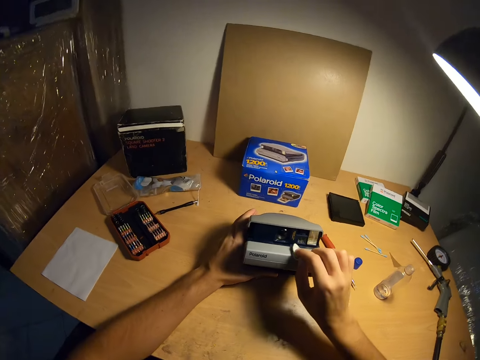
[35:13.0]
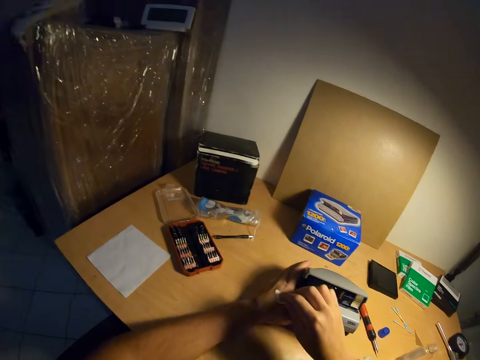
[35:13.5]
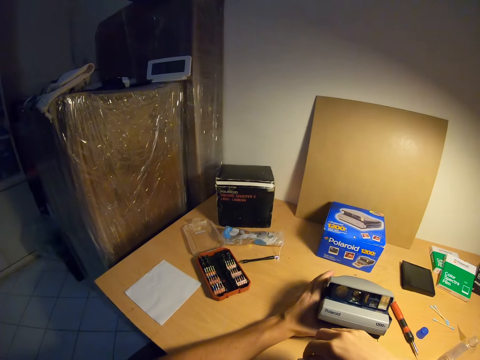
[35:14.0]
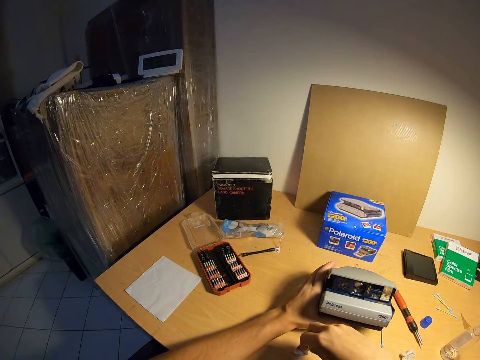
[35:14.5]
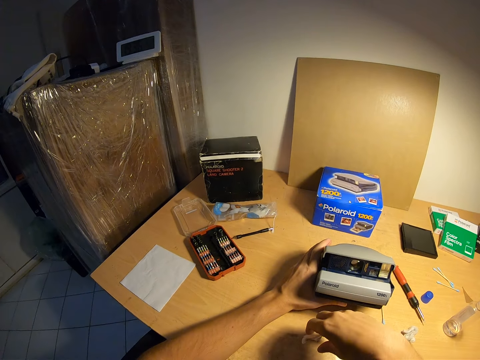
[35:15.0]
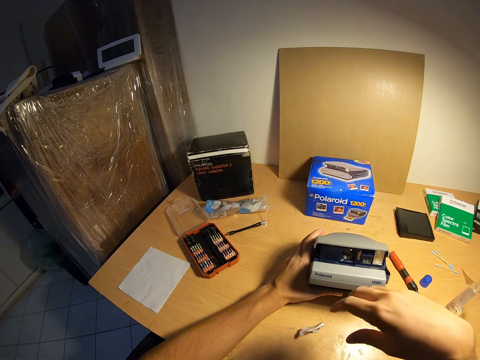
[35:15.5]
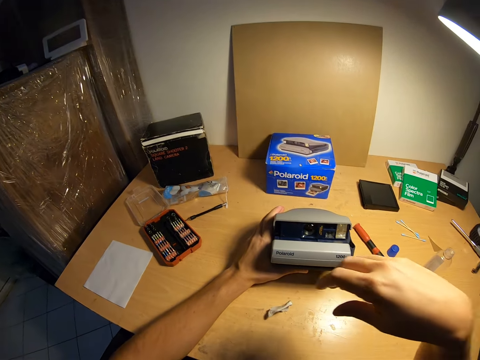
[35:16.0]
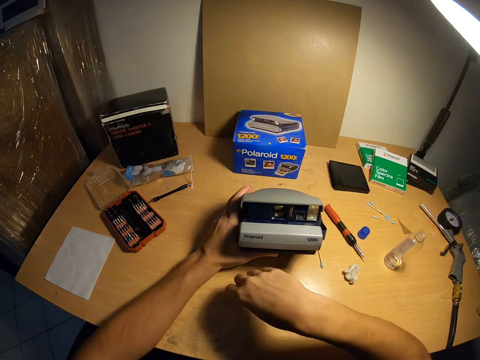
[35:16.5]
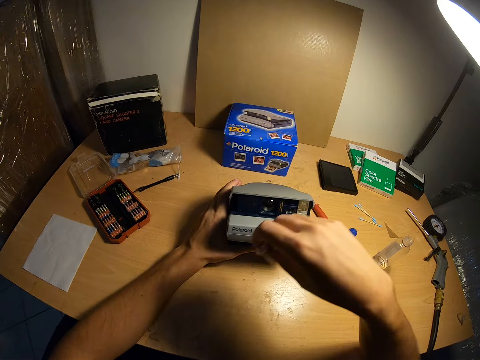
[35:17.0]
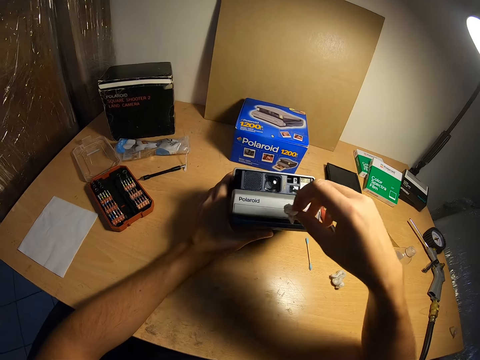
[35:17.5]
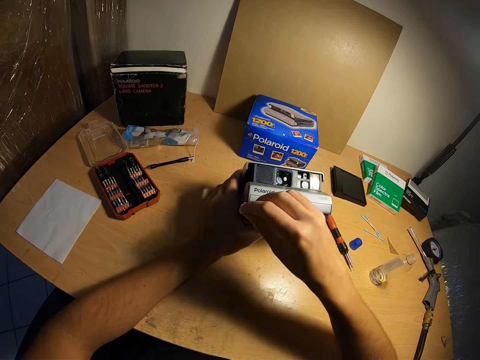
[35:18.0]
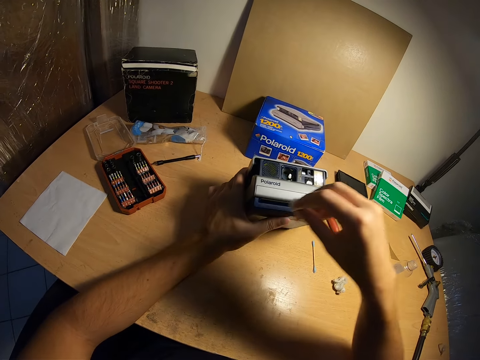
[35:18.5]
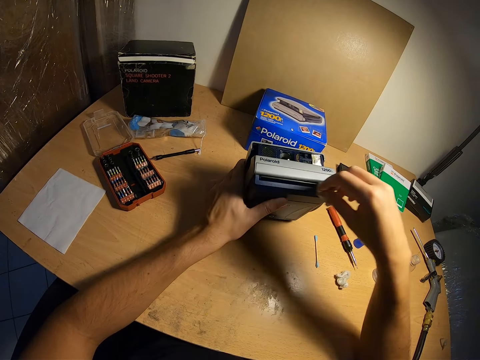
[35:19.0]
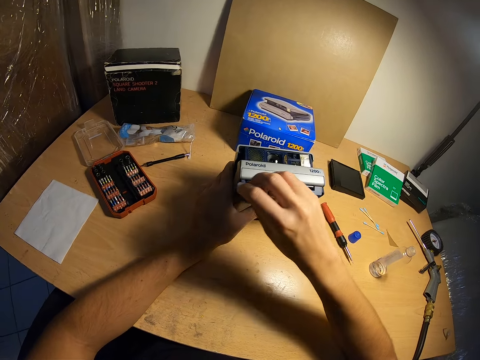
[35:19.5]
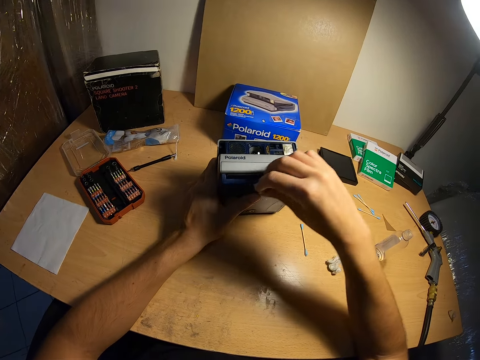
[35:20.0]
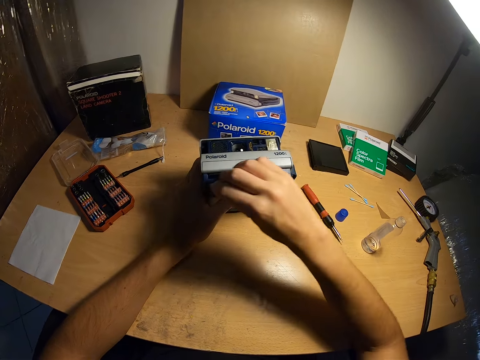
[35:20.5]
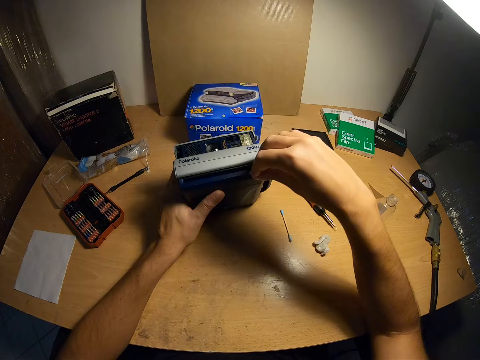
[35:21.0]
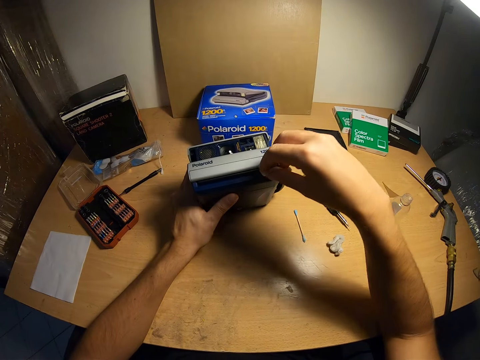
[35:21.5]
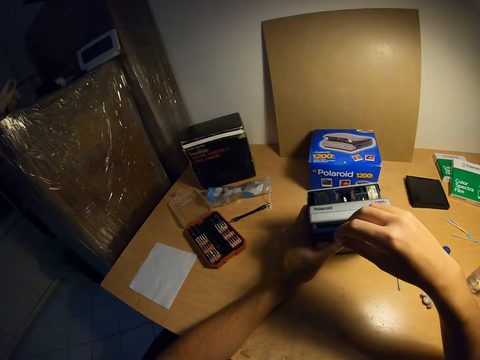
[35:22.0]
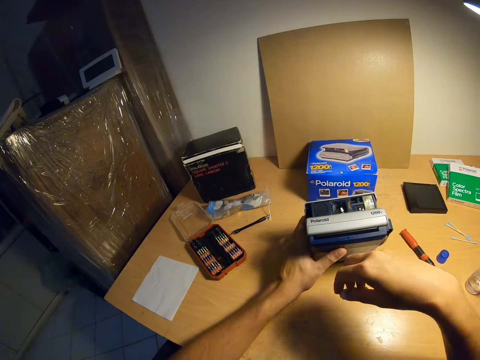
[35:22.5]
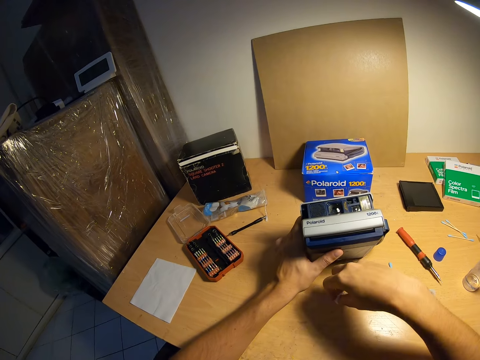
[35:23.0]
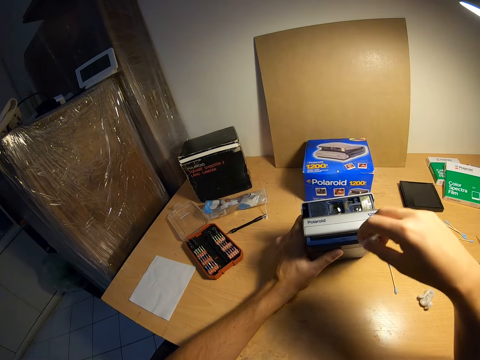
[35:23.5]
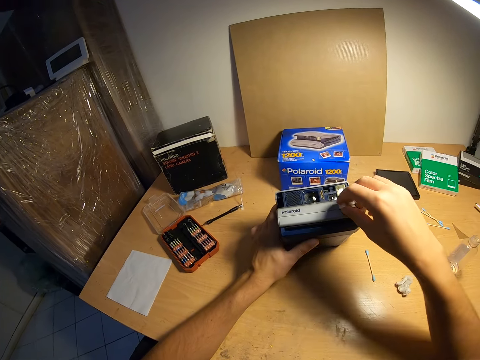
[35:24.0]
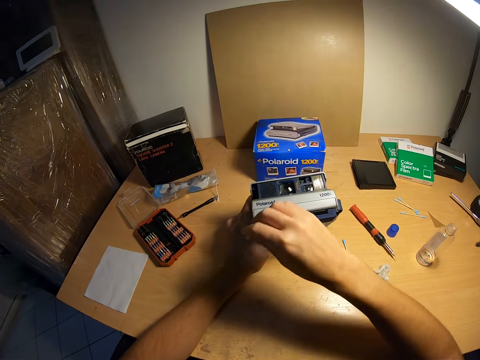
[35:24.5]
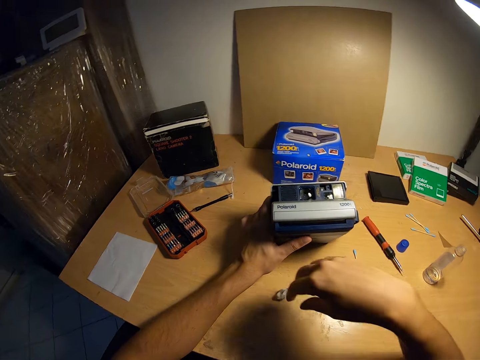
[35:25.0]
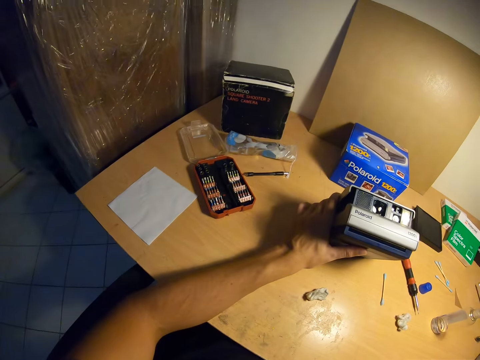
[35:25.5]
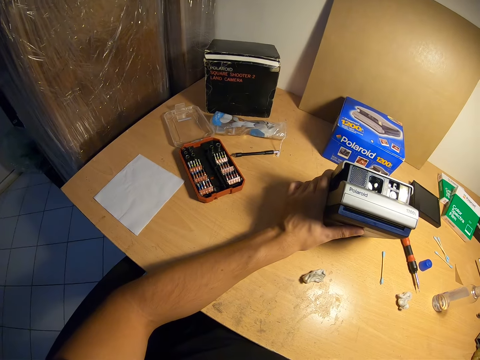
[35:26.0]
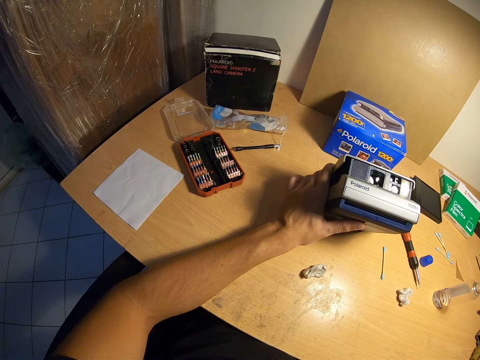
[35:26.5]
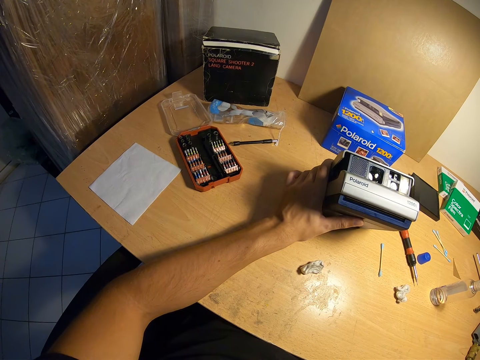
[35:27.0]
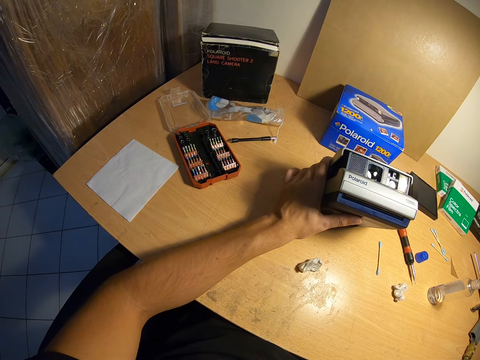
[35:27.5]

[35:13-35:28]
The camera wearer wipes the camera with the cotton wool. They stop the cleaning of the camera and put the cotton wool on the table. They pick up the cotton wool from the table. They wipe the camera with the cotton wool. They put the cotton wool on the table. They pause the cleaning of the camera. They wipe the camera with the cotton wool. They put the cotton wool on the table.
